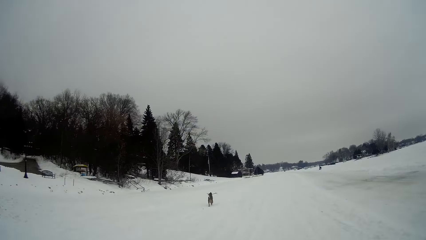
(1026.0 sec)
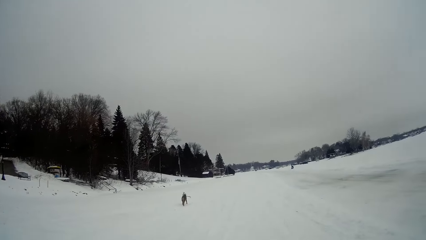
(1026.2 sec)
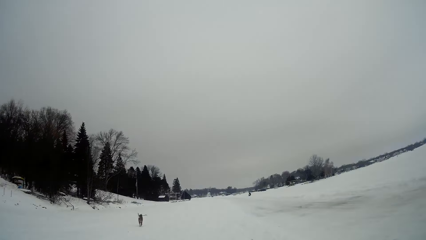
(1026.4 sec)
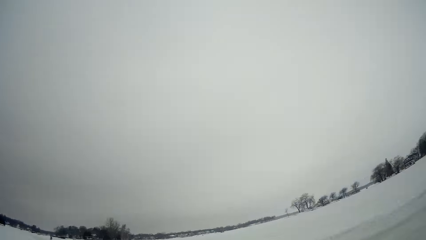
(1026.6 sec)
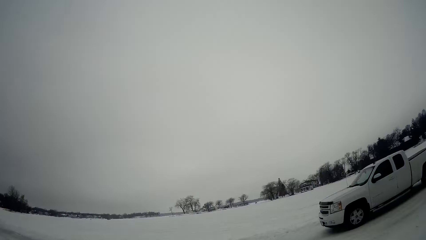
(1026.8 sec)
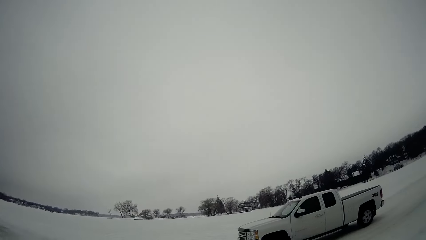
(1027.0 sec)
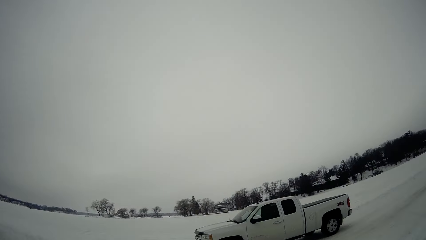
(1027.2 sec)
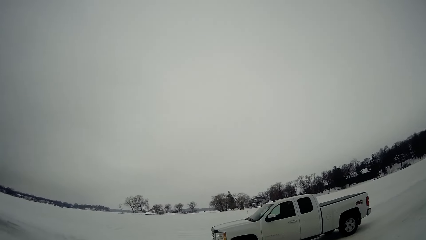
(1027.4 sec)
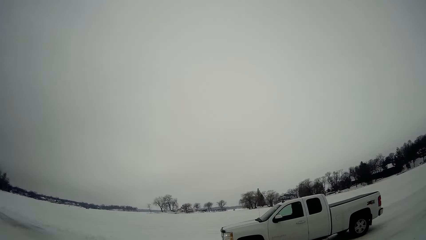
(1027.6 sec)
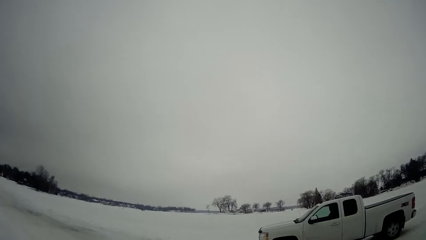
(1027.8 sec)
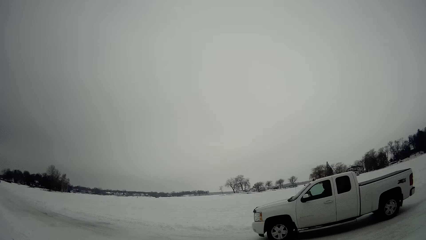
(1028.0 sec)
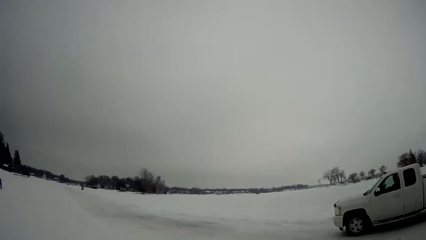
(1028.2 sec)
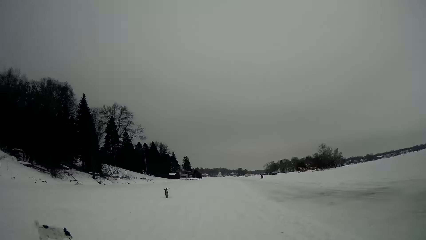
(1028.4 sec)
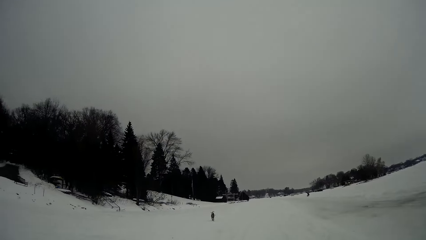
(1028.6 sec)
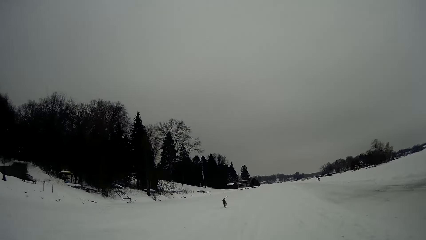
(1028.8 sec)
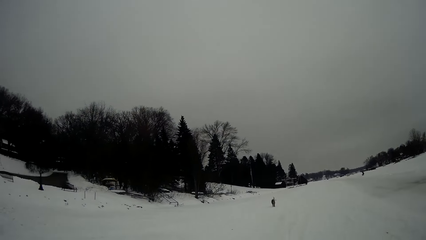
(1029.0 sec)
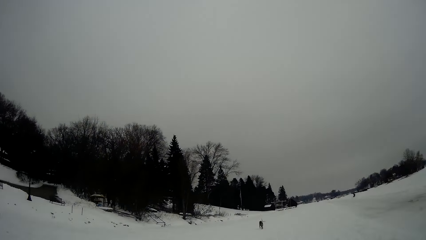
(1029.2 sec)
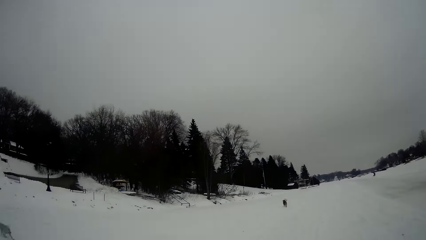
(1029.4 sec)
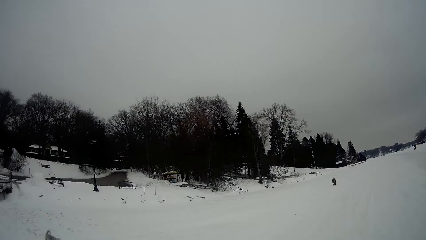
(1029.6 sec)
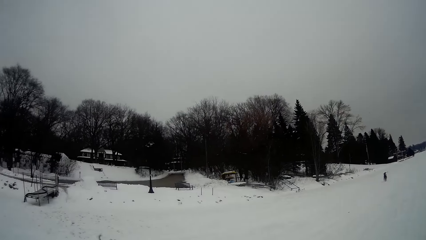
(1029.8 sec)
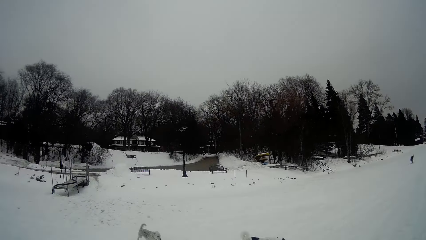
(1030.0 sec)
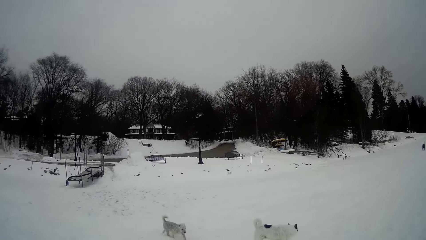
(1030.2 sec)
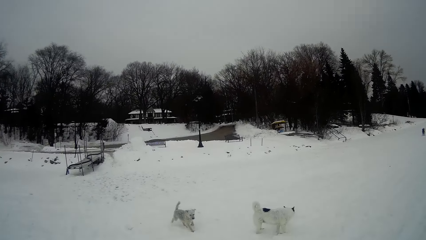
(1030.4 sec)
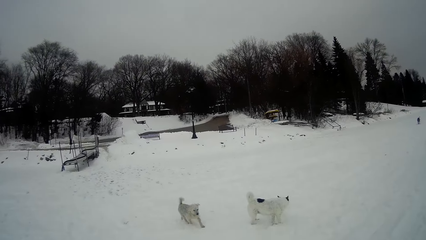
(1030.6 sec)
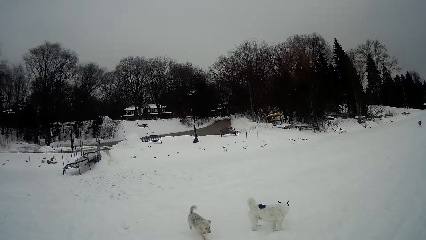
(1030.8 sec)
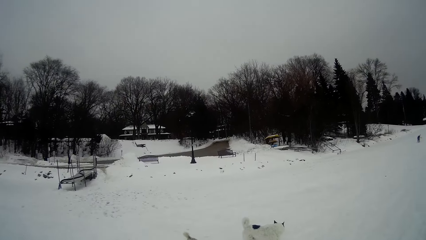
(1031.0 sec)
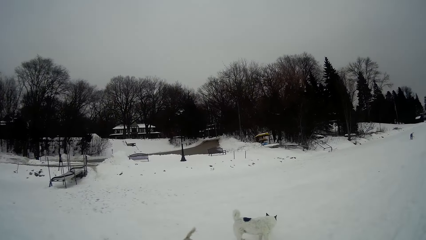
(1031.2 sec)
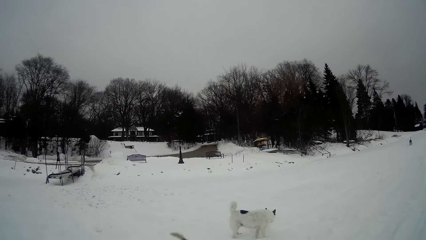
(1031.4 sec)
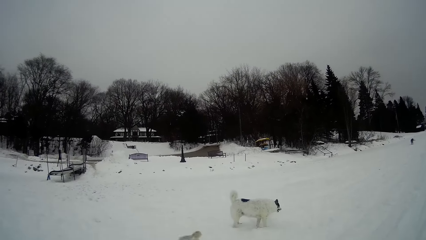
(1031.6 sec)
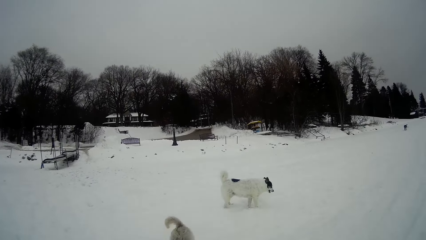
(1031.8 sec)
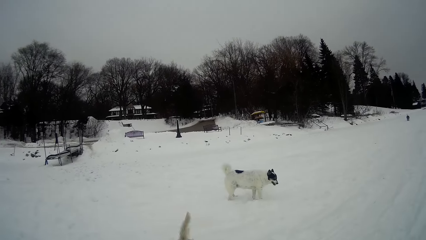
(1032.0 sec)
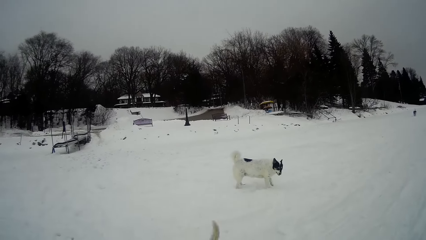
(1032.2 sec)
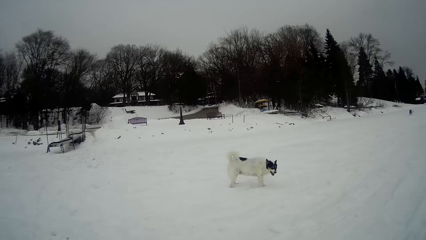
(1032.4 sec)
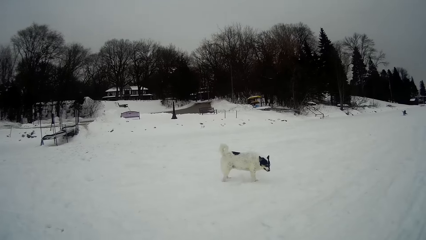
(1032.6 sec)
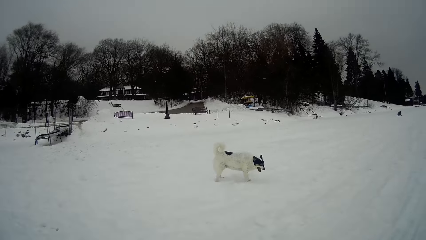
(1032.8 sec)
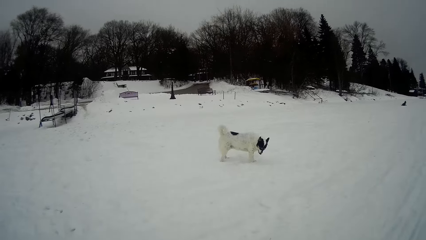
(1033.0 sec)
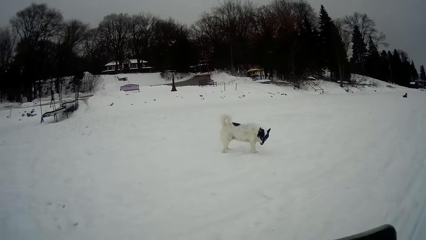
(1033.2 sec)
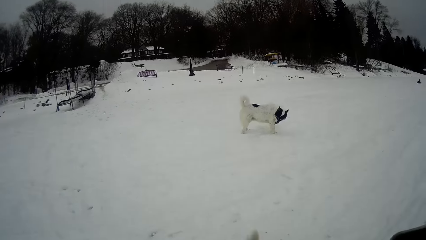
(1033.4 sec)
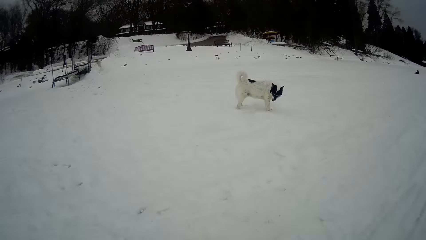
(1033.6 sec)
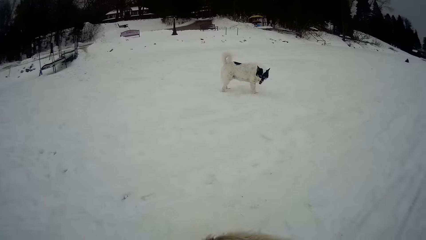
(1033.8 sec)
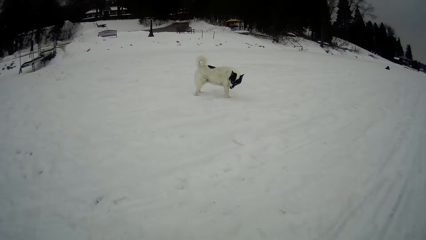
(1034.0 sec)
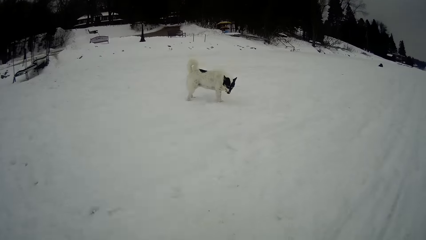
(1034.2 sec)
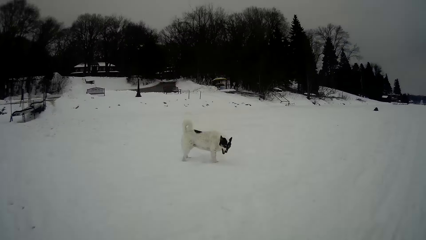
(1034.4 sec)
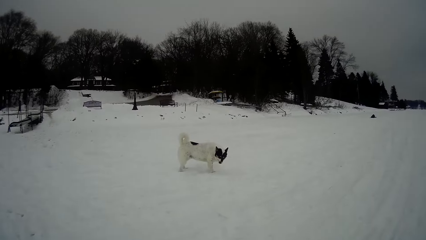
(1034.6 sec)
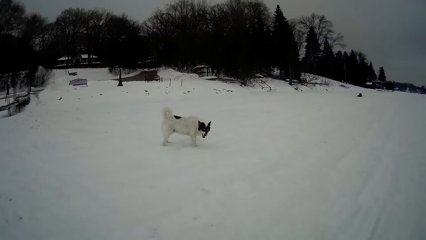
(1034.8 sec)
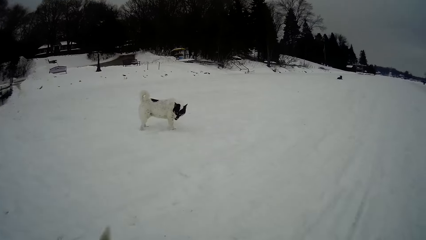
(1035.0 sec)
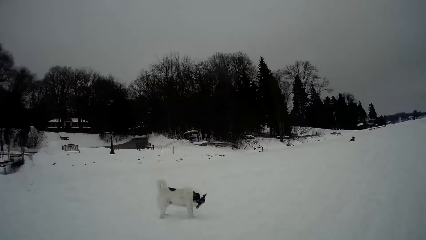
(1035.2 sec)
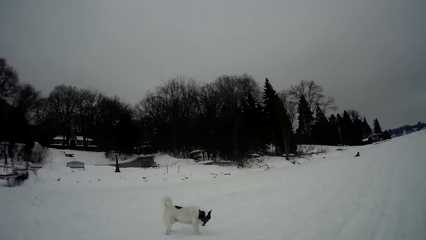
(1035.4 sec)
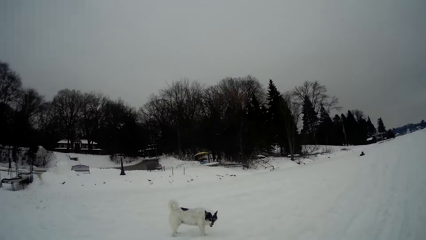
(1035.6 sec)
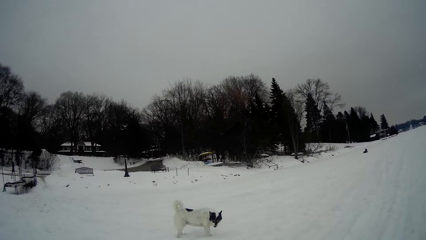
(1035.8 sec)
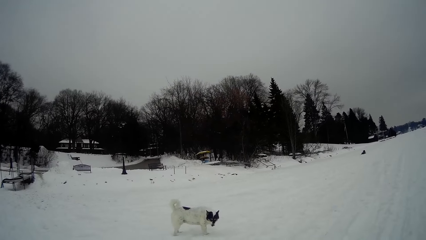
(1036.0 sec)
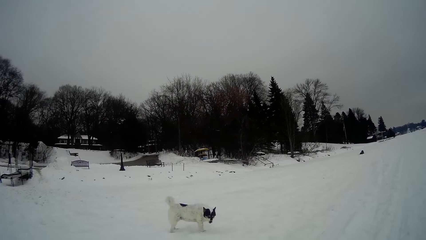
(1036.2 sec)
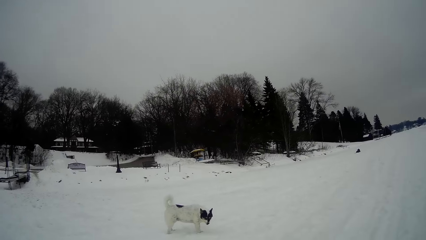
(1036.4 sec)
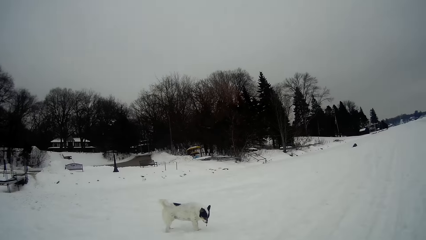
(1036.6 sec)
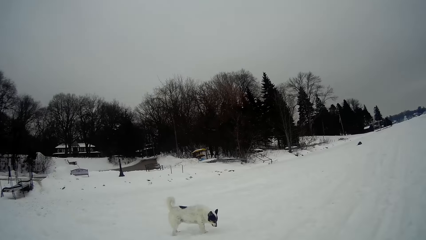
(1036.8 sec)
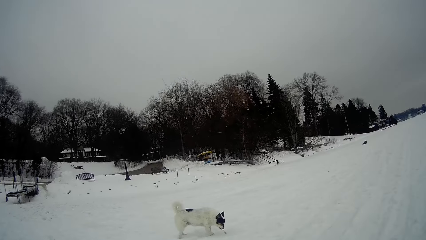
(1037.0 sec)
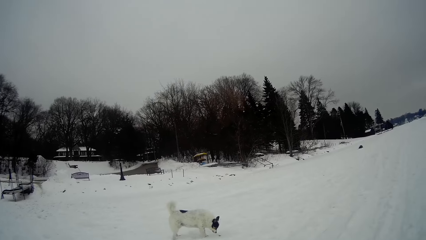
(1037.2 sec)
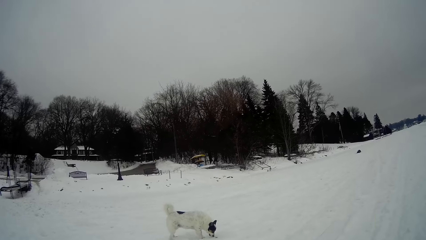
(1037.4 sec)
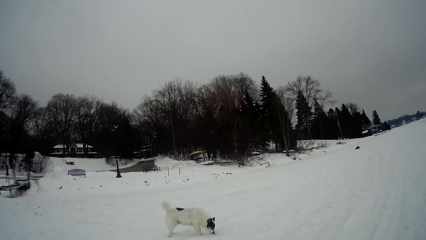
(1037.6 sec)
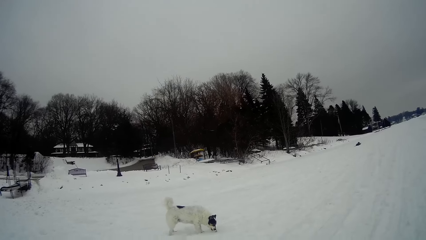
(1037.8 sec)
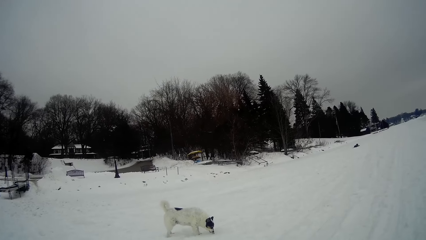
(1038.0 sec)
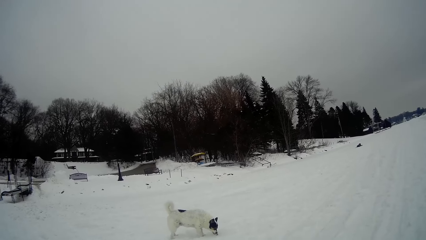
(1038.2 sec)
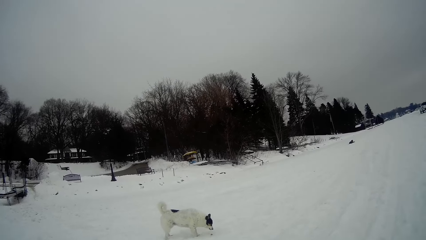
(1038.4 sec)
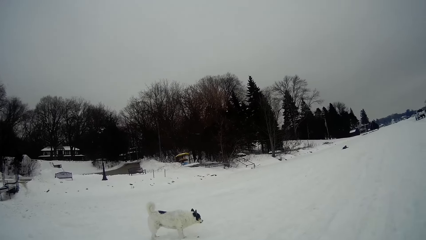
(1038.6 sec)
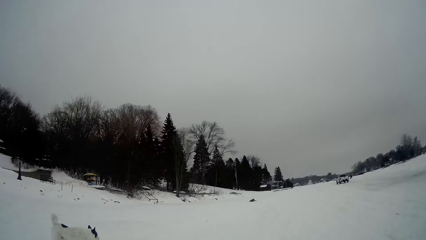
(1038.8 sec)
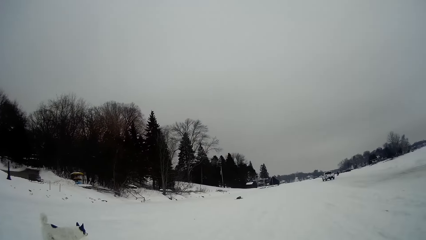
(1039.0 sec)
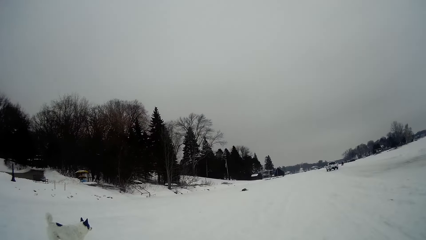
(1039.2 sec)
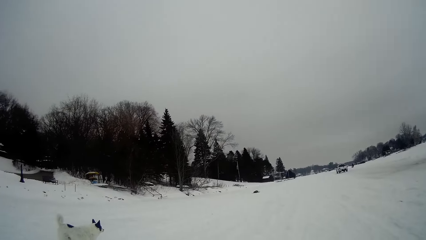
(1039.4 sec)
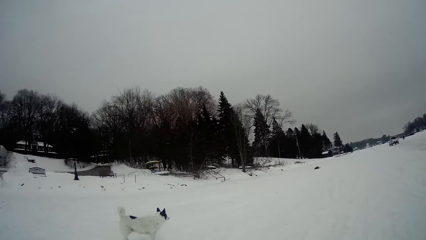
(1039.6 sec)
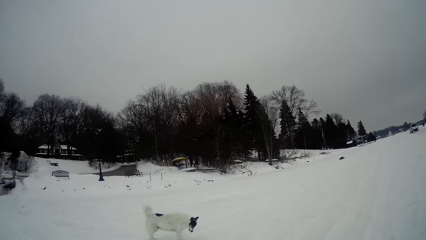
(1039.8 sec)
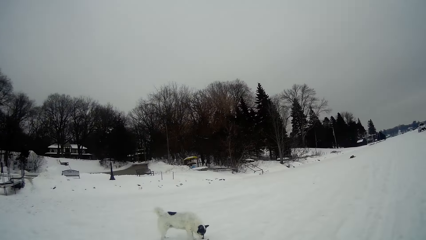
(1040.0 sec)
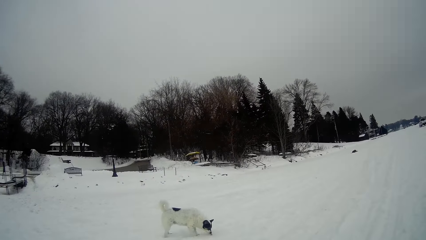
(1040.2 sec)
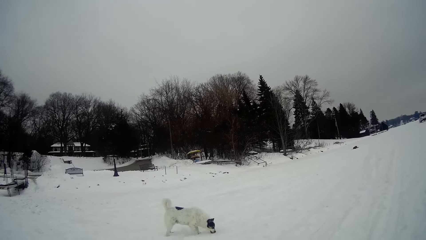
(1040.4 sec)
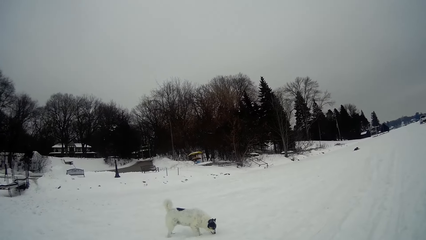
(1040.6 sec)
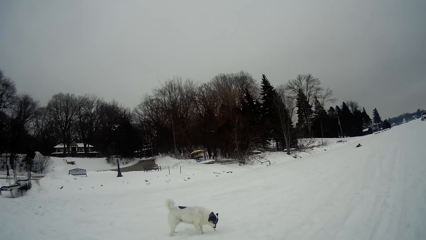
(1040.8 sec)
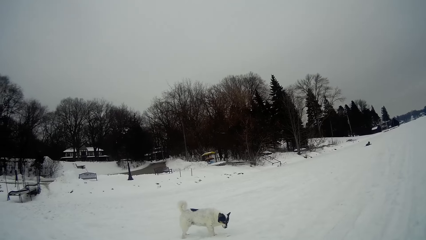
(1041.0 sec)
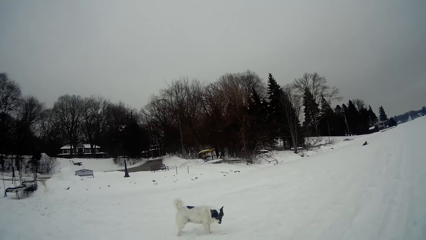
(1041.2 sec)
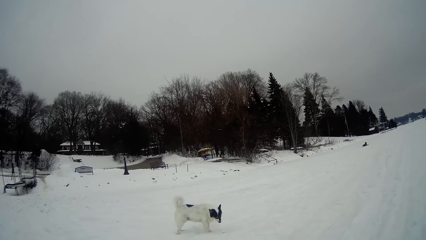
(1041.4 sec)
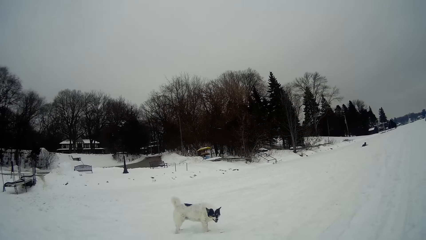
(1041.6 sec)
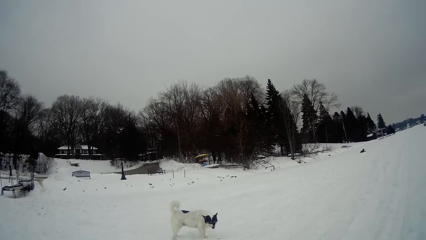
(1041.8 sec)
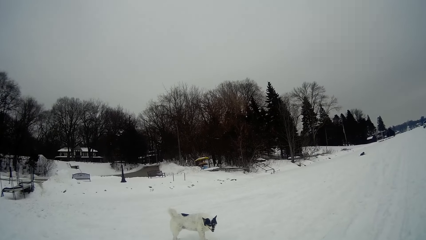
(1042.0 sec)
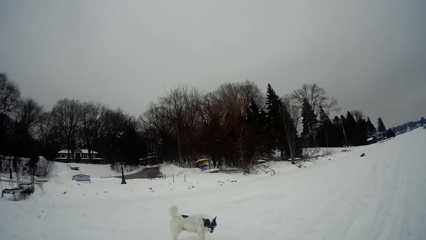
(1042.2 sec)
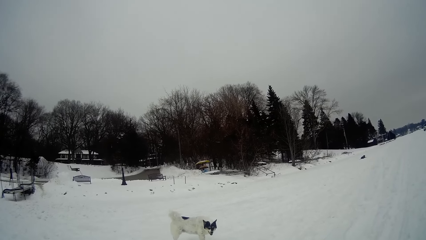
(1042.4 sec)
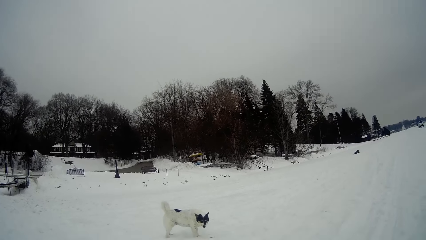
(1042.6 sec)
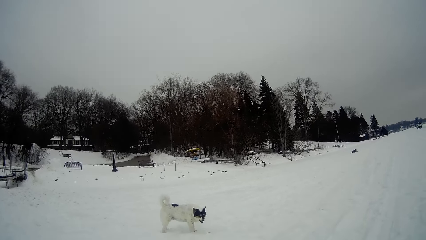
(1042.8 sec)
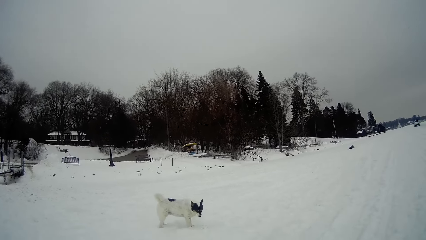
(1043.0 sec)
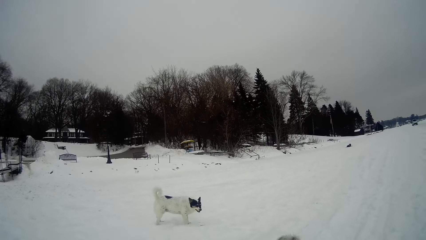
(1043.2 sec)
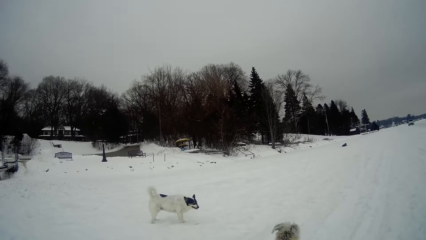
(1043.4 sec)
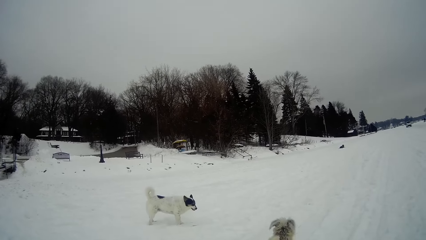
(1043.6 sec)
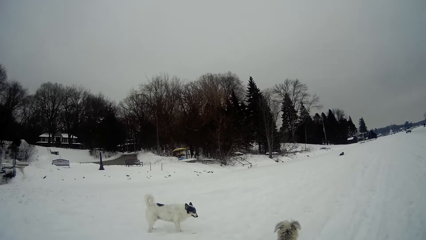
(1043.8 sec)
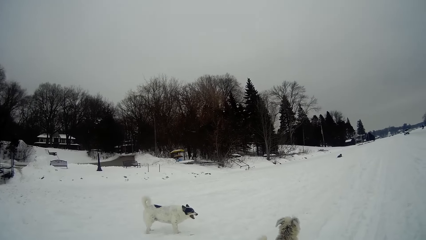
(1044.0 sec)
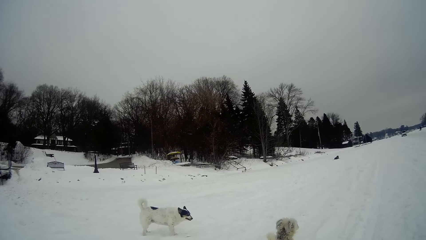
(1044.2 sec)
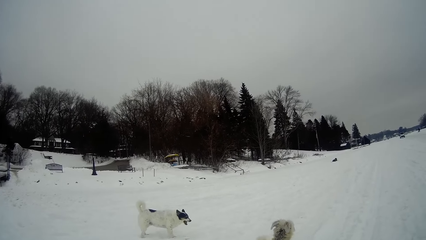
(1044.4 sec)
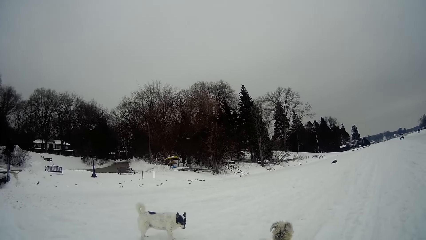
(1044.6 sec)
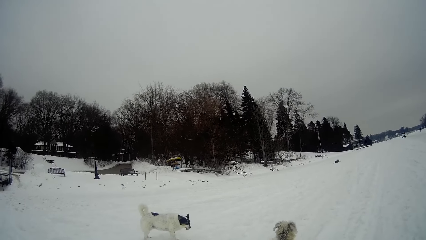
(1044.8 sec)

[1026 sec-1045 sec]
A man drives the pickup. The camera wearer stops walking. They play with the dog.
